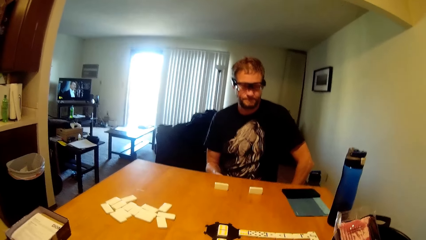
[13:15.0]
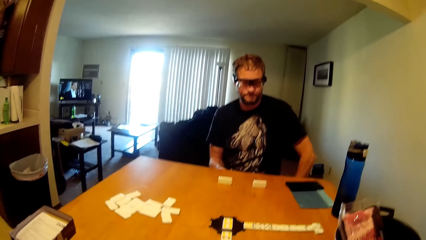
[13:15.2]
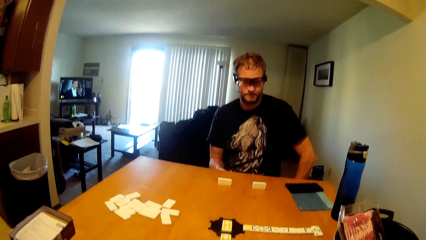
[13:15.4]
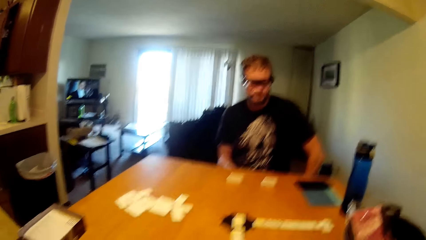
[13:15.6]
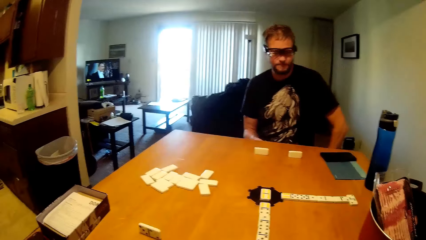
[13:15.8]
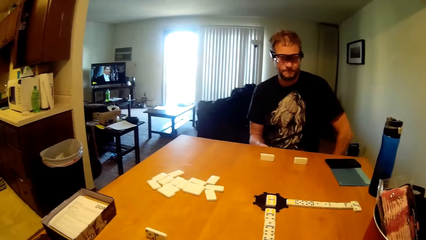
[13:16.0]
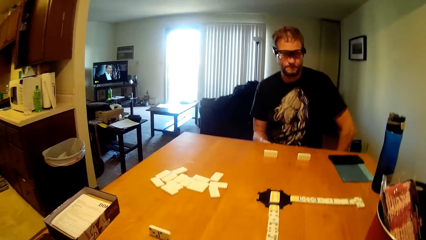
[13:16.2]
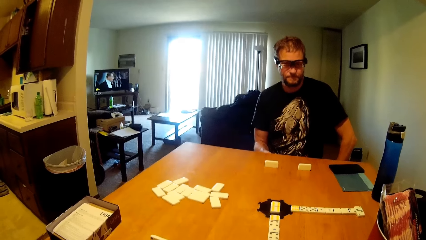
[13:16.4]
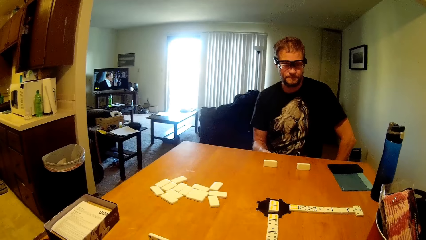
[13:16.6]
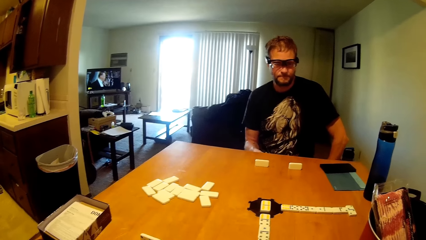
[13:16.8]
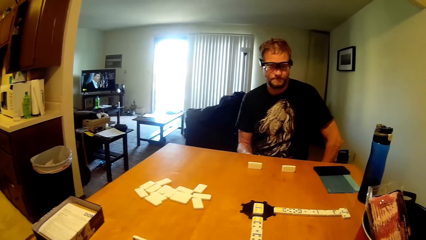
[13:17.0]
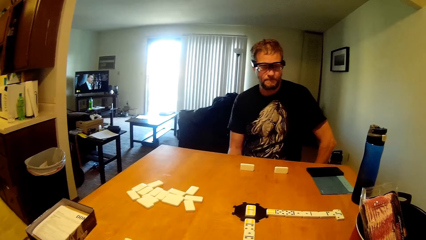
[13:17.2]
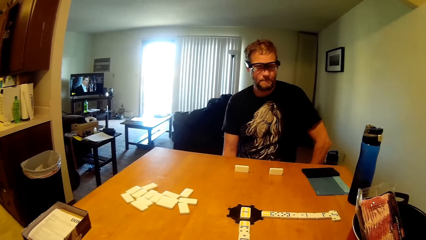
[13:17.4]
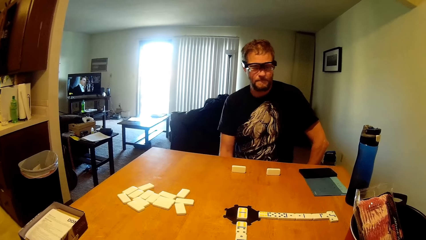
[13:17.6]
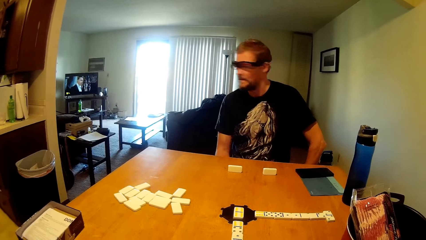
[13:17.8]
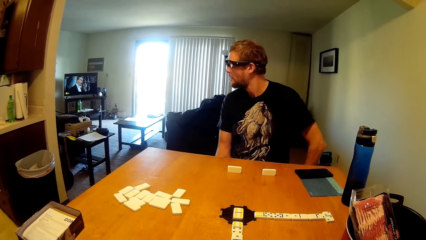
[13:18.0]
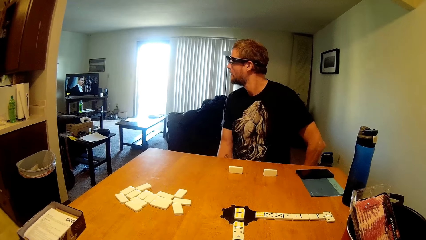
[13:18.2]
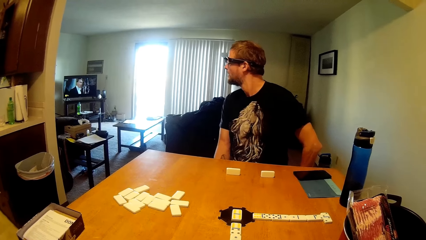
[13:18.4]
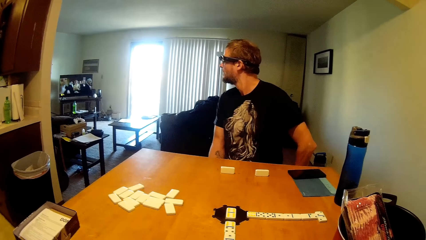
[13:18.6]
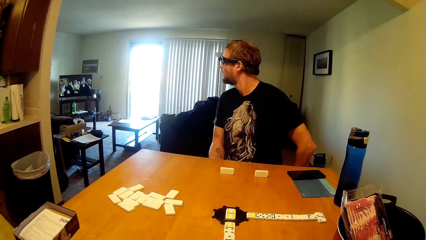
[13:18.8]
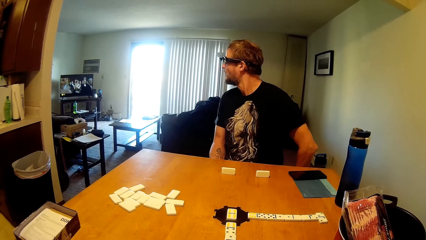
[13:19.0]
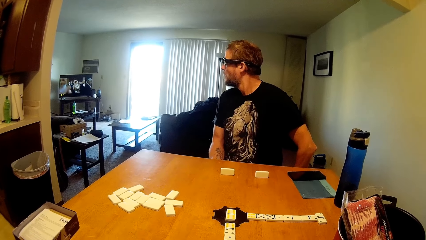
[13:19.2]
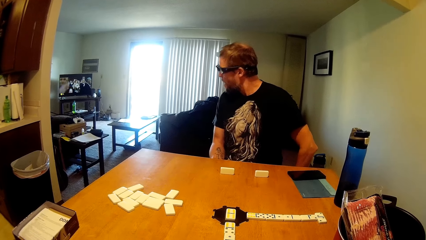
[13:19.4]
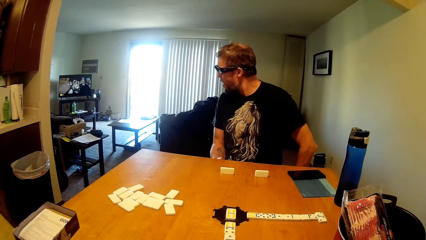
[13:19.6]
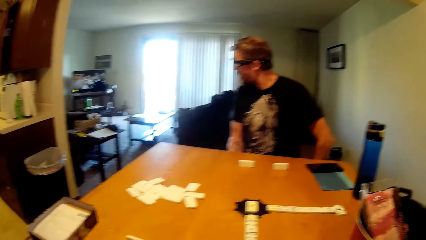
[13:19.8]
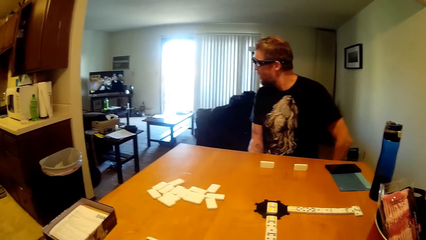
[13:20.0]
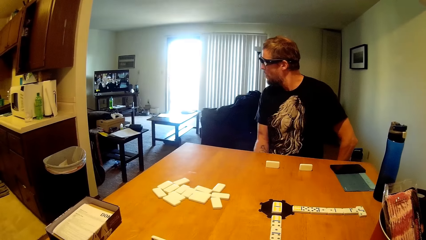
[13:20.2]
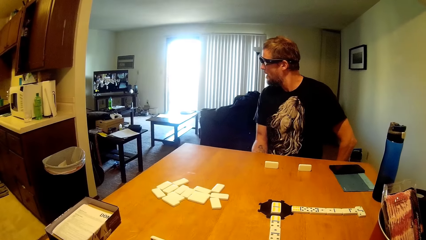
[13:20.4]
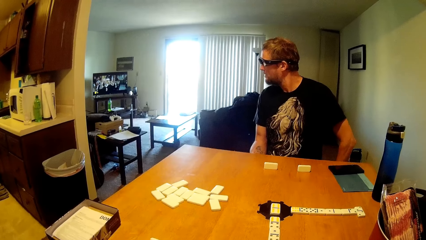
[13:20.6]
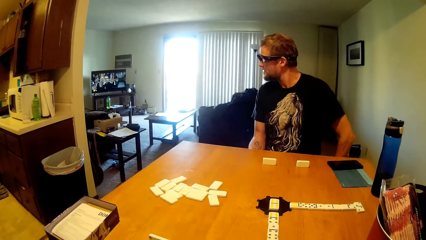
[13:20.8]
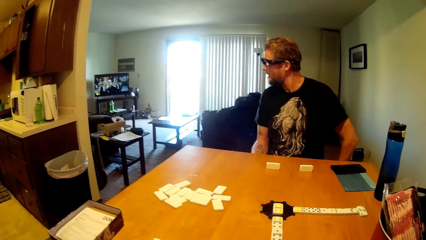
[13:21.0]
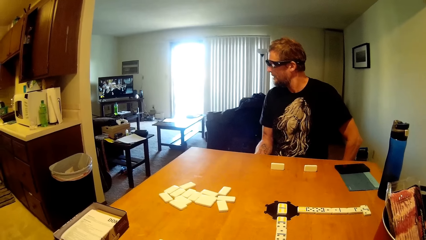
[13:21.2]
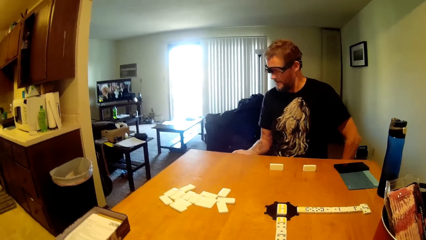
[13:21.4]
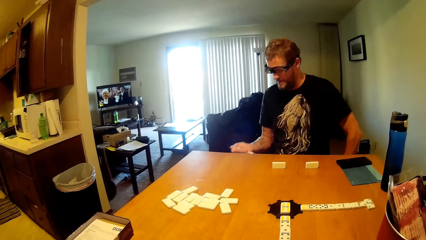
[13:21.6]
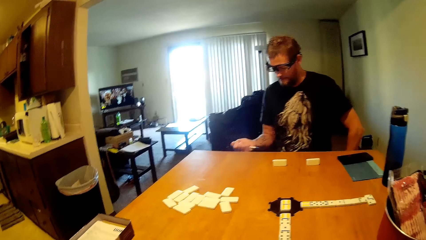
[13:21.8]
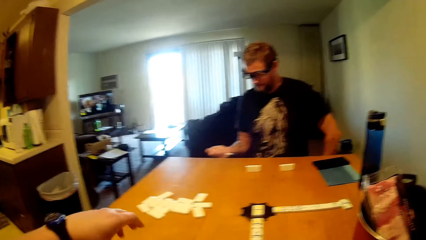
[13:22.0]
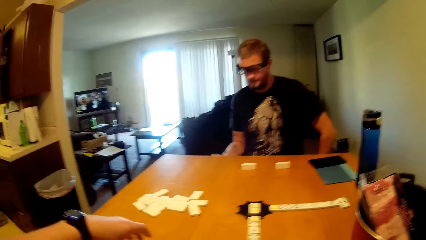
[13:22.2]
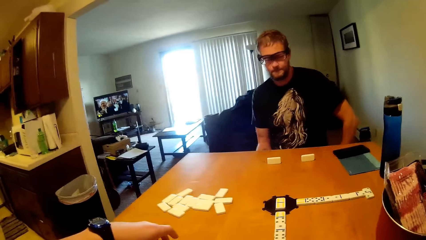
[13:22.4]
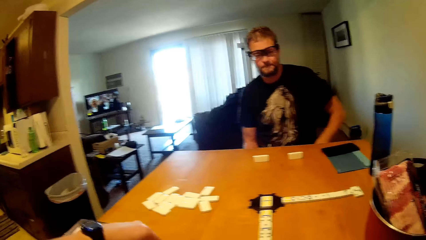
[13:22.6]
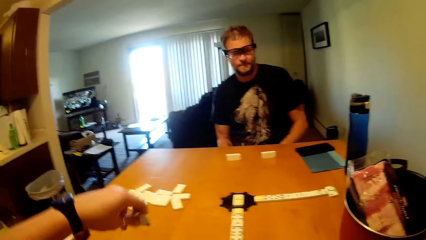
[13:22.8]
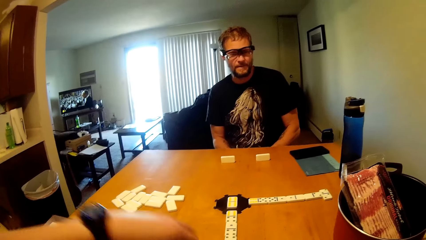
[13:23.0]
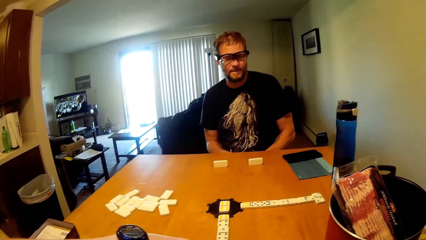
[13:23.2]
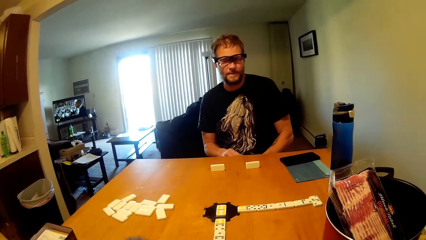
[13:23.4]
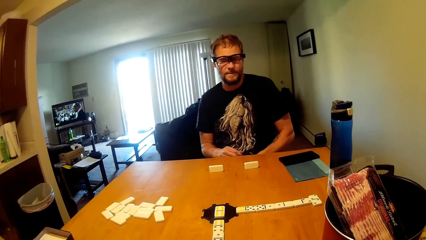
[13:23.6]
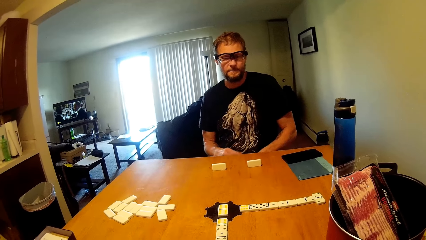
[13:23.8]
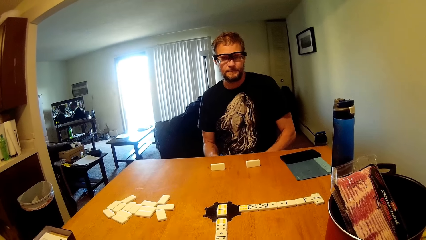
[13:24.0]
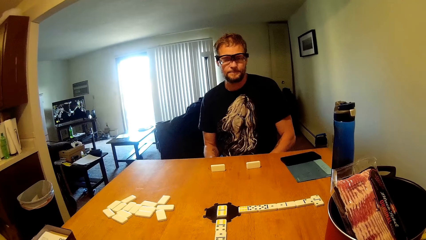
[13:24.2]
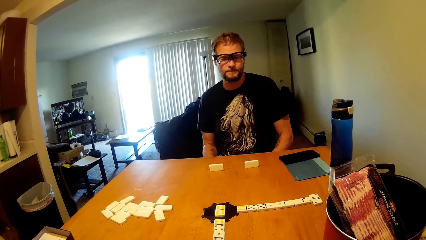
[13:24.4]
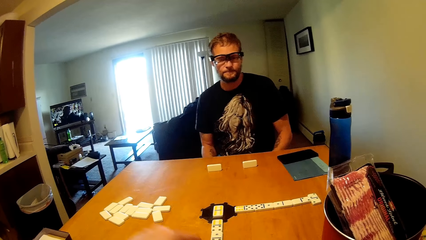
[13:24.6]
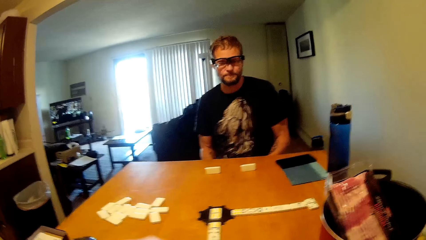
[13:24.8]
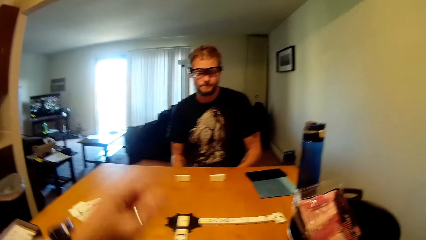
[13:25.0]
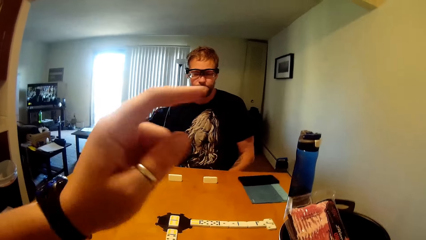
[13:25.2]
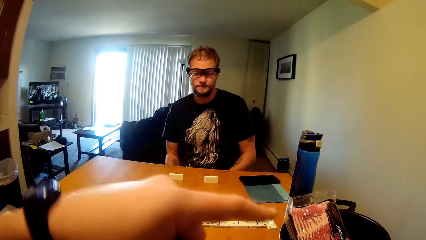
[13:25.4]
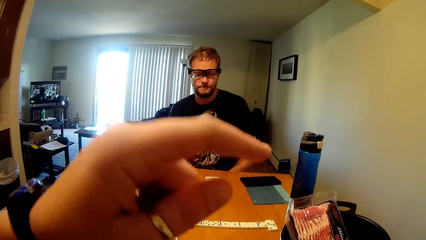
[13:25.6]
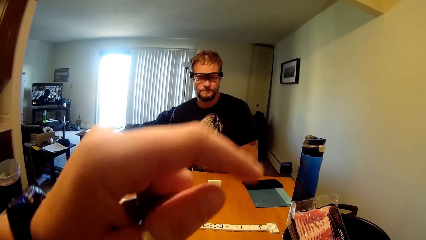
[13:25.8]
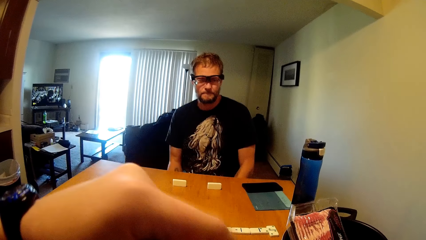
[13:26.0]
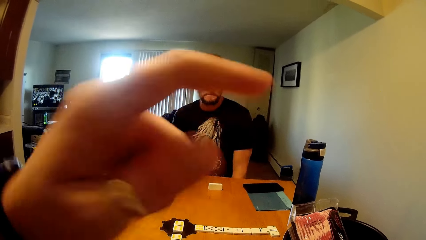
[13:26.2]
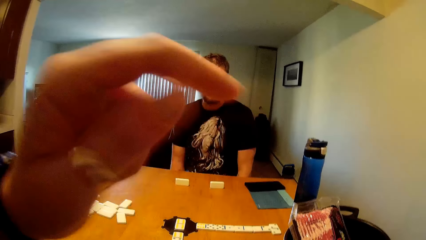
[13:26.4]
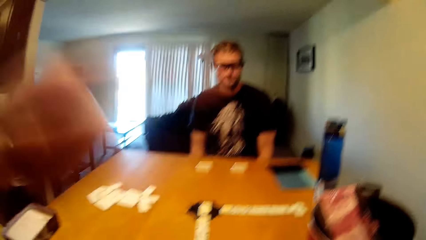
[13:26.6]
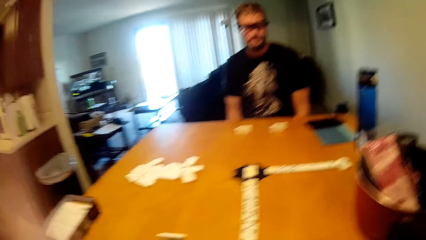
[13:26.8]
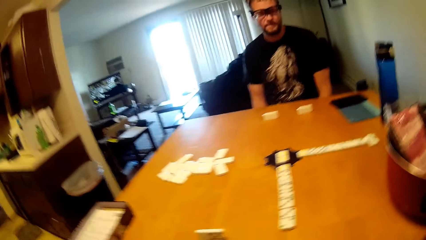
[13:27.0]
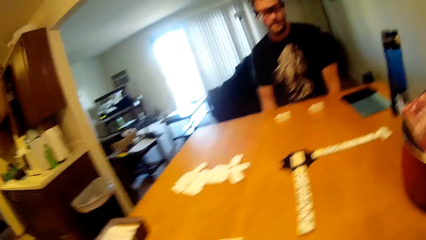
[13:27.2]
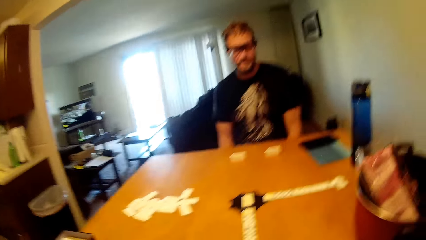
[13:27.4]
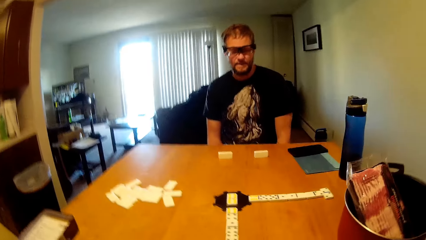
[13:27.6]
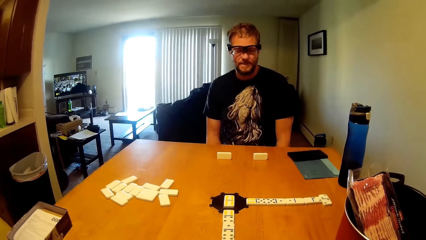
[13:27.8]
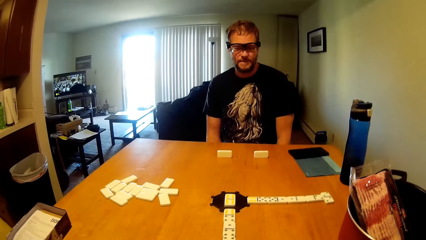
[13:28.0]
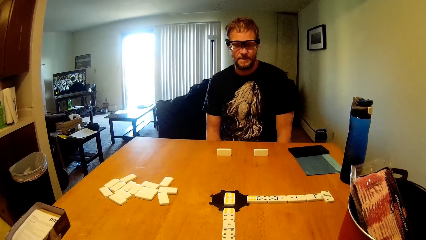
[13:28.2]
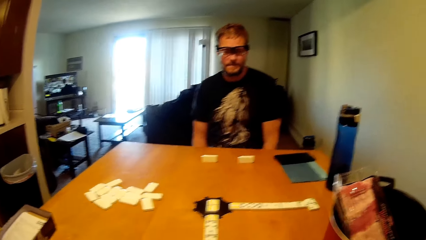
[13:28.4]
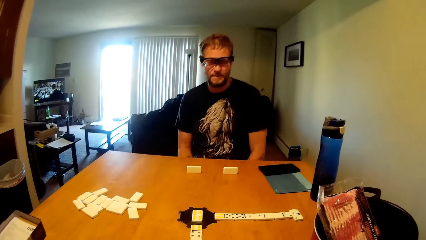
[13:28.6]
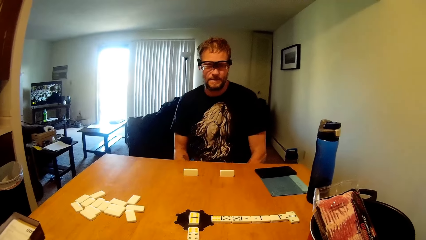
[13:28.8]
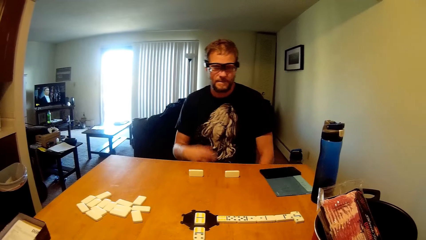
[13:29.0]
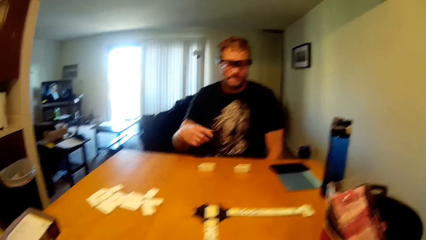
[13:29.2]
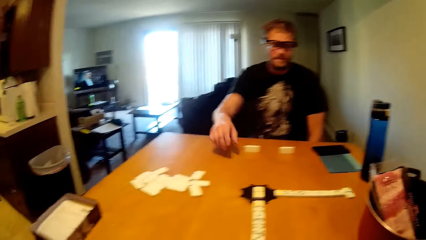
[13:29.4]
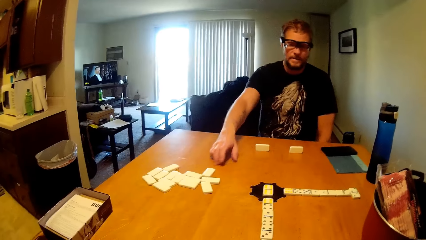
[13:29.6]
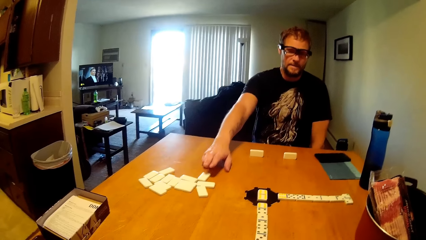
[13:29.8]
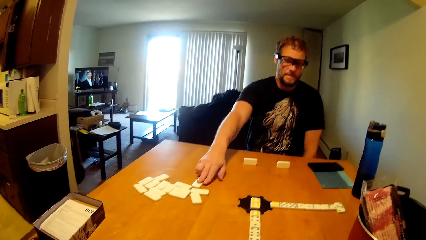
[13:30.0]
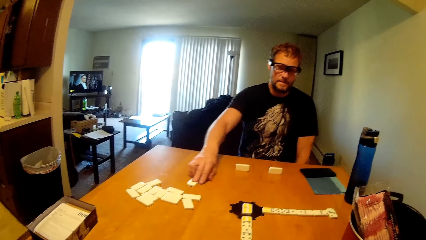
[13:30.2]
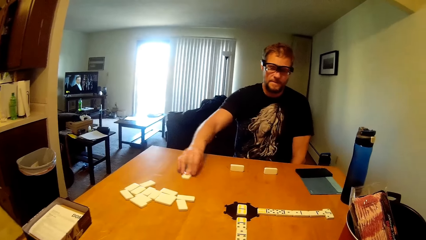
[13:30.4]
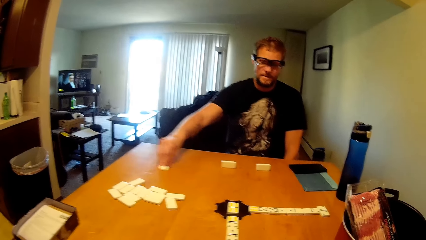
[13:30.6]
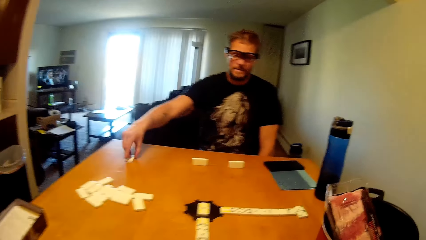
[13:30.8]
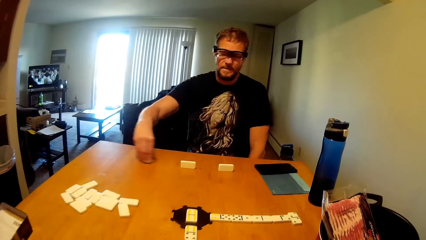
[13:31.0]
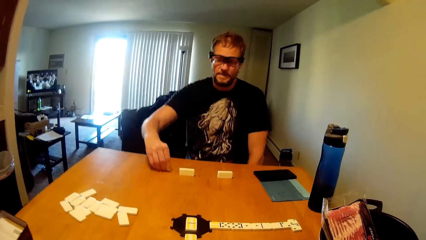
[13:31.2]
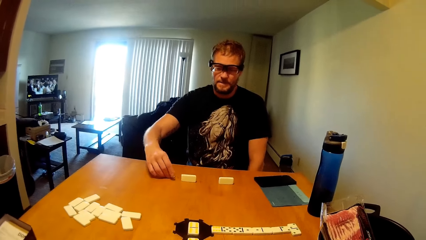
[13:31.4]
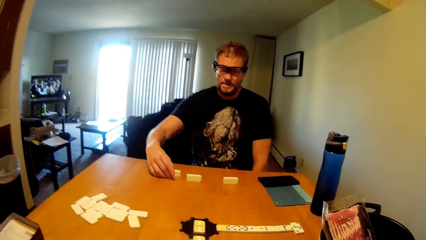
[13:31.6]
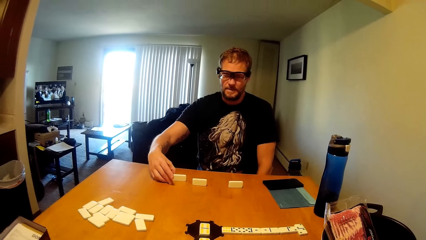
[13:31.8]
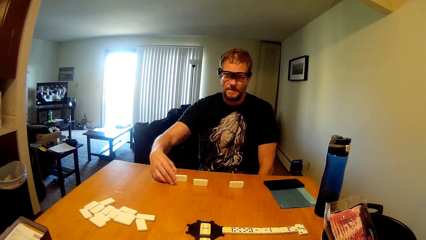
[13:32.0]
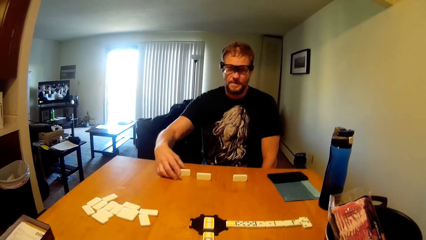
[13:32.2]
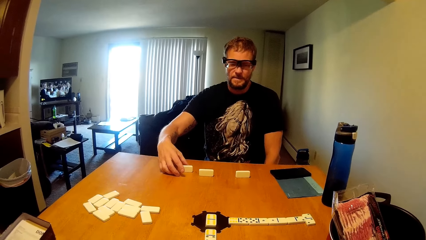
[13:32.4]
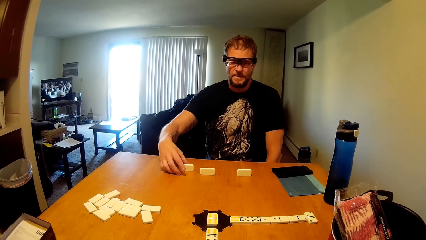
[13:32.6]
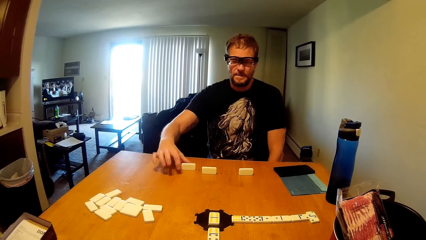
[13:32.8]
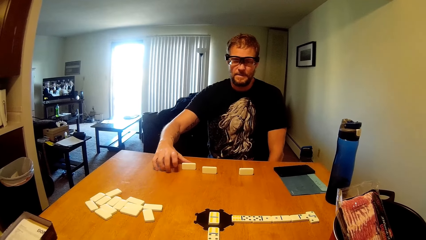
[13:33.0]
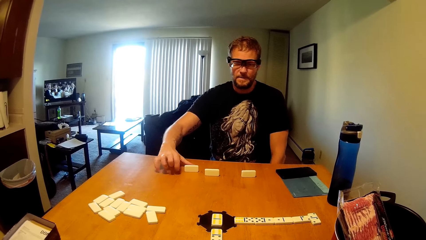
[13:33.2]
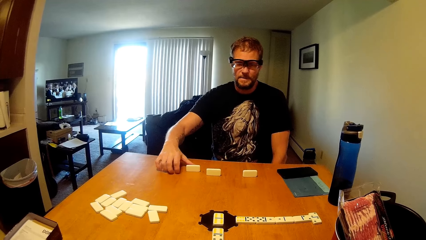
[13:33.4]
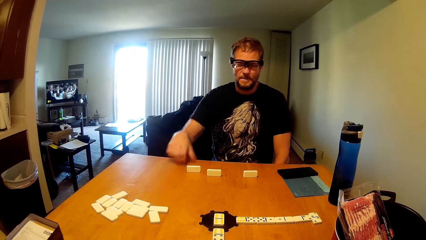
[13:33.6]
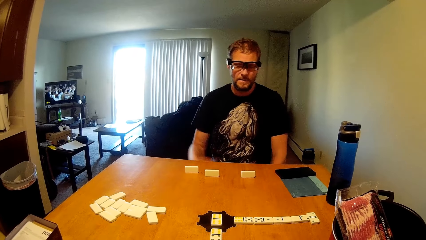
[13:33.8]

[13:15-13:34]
The man looks at the television. The camera wearer counts the dominoes. They raise the hand. The man moves something to the other side.
